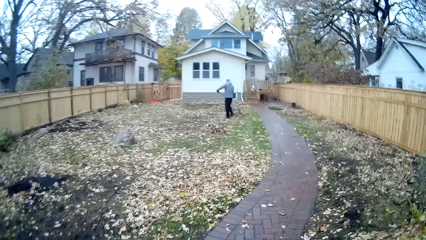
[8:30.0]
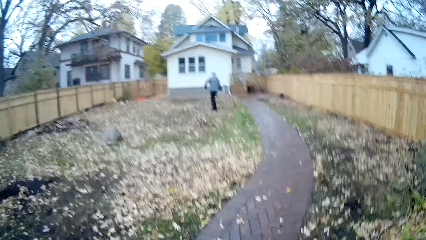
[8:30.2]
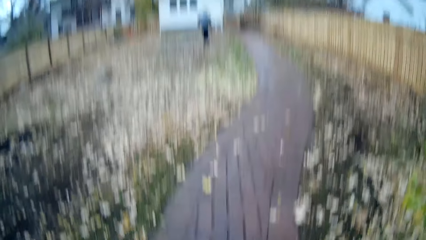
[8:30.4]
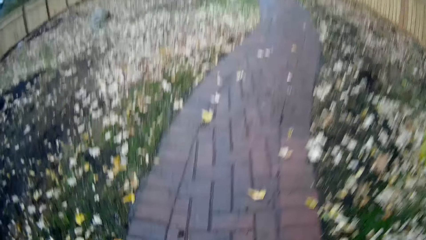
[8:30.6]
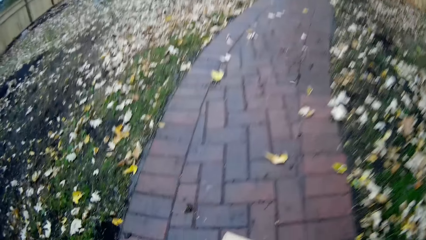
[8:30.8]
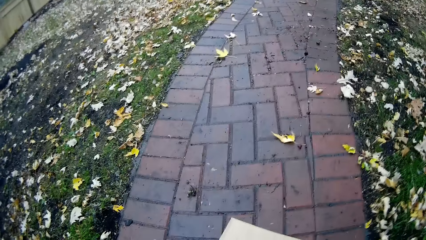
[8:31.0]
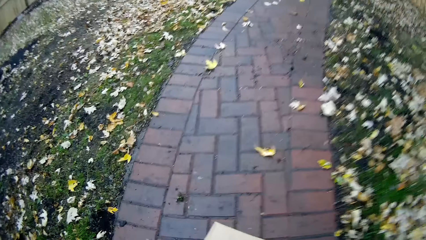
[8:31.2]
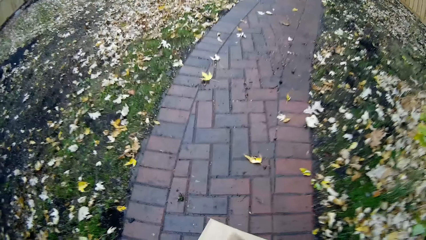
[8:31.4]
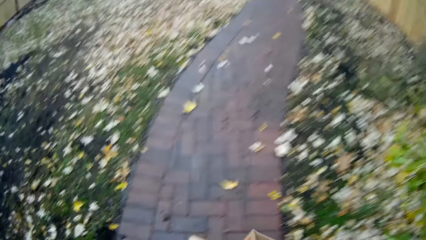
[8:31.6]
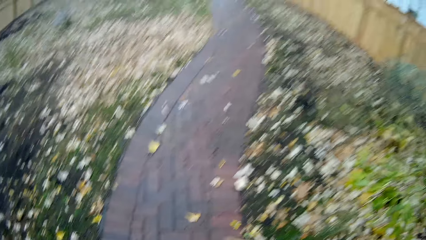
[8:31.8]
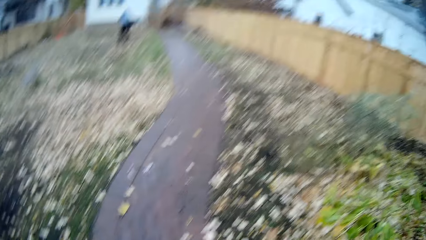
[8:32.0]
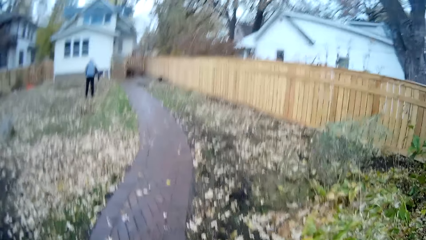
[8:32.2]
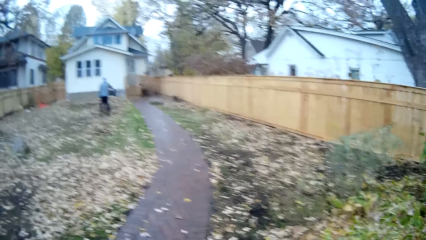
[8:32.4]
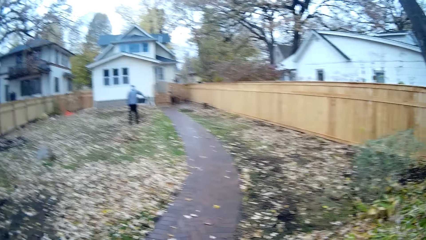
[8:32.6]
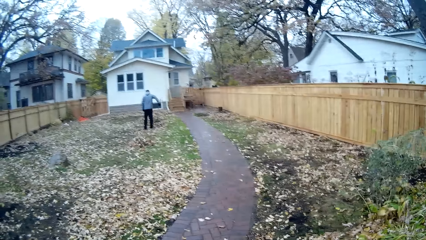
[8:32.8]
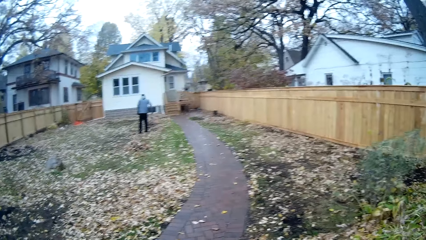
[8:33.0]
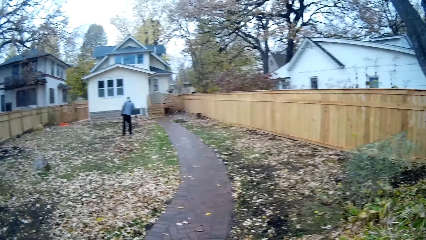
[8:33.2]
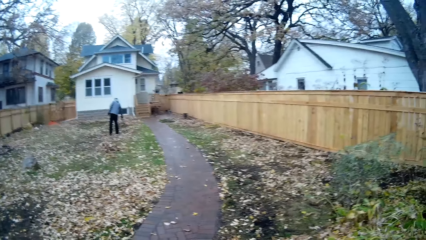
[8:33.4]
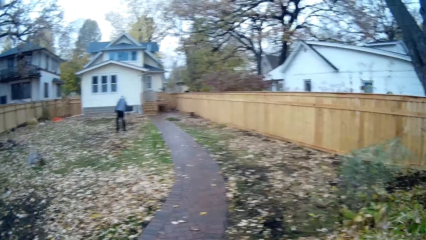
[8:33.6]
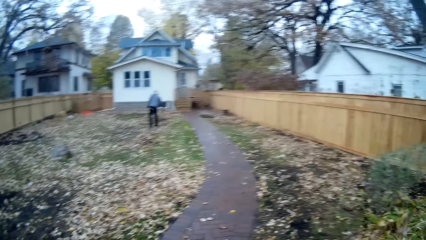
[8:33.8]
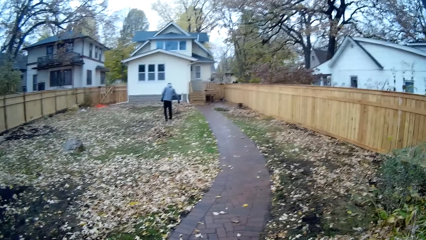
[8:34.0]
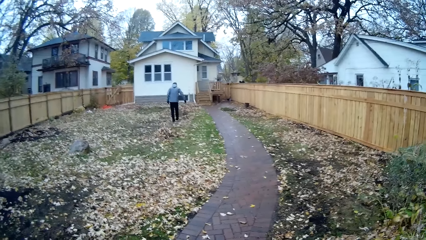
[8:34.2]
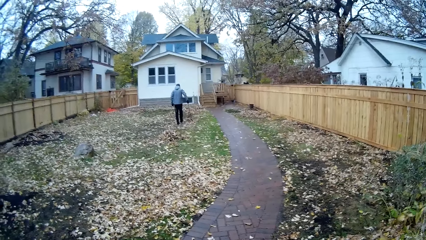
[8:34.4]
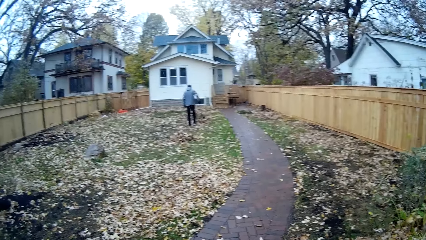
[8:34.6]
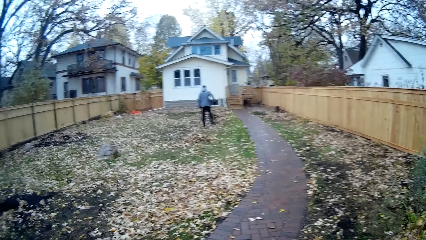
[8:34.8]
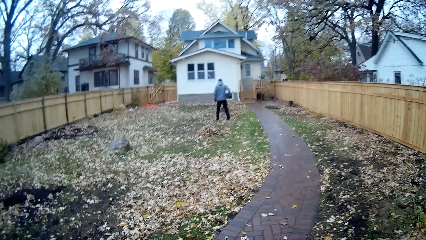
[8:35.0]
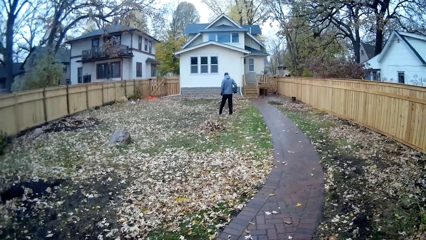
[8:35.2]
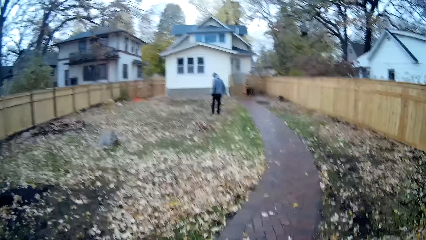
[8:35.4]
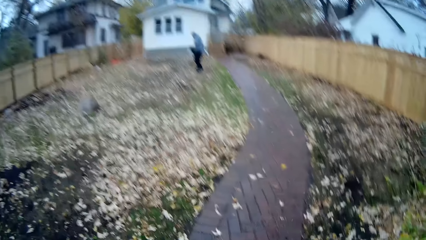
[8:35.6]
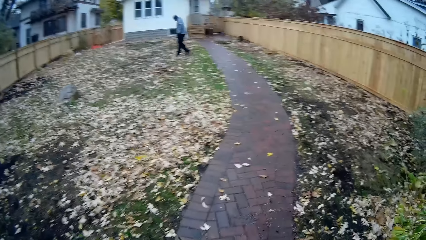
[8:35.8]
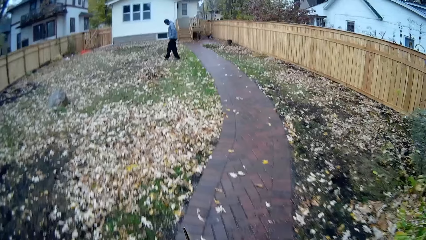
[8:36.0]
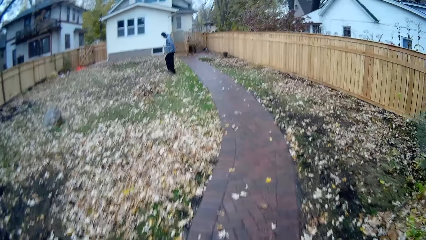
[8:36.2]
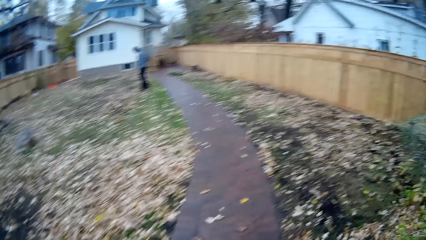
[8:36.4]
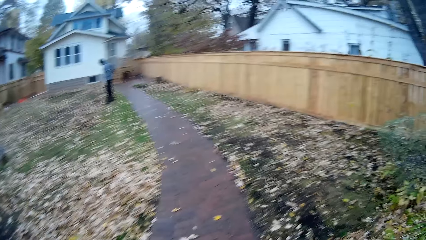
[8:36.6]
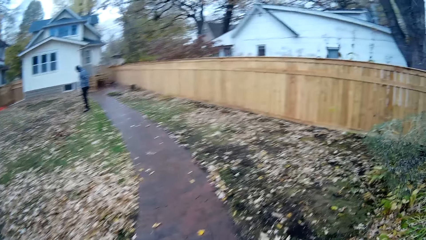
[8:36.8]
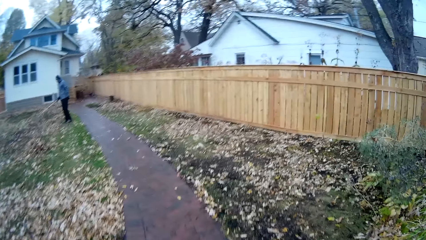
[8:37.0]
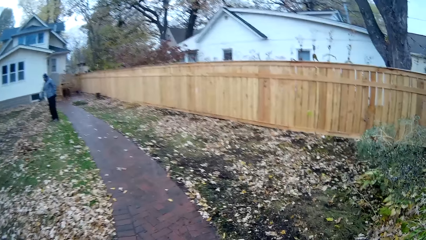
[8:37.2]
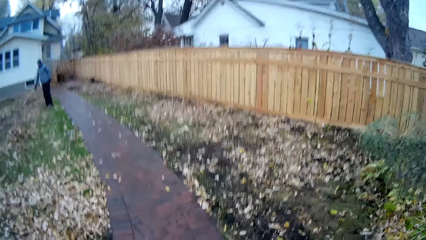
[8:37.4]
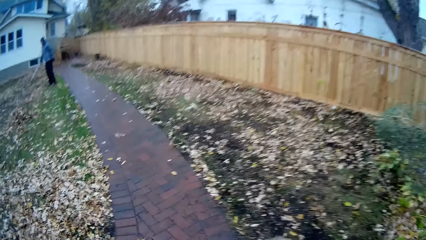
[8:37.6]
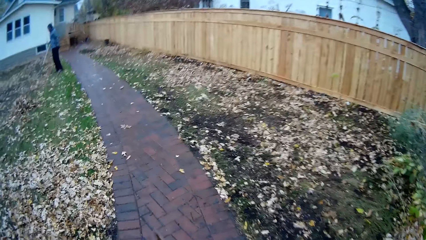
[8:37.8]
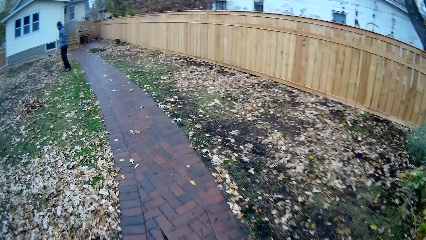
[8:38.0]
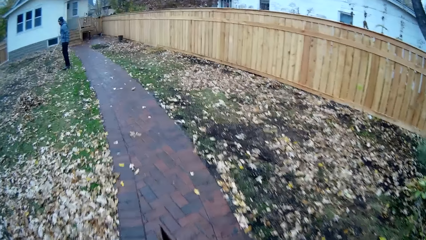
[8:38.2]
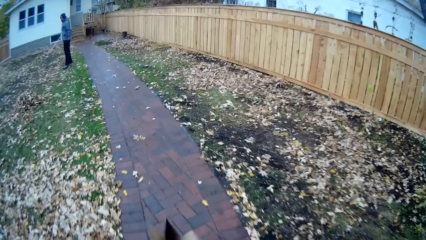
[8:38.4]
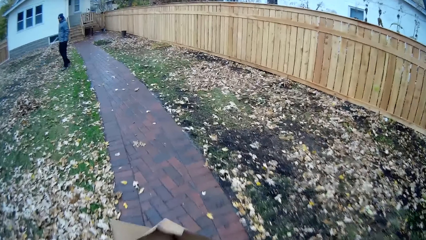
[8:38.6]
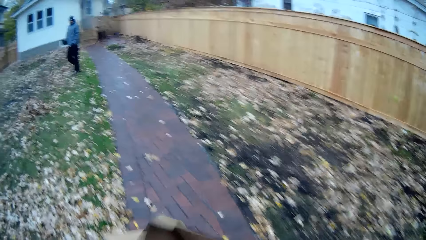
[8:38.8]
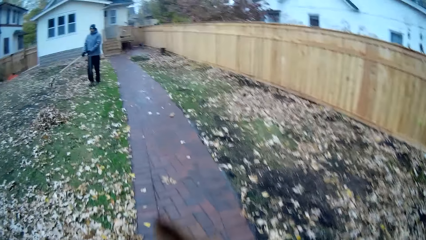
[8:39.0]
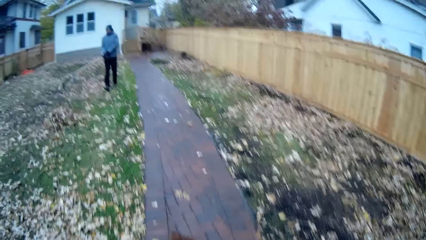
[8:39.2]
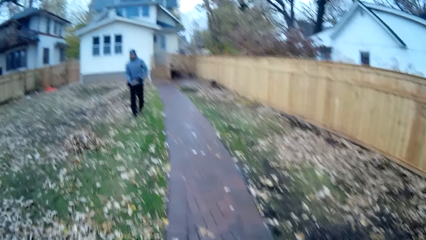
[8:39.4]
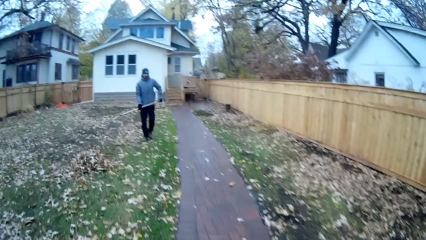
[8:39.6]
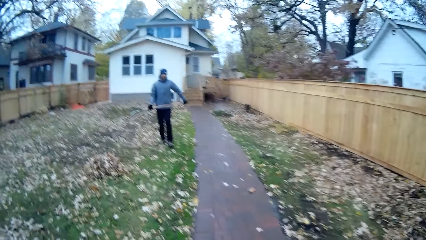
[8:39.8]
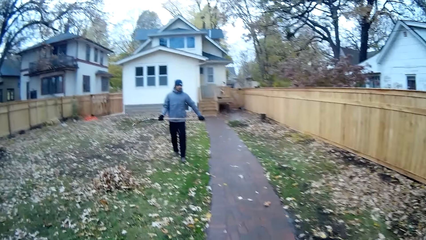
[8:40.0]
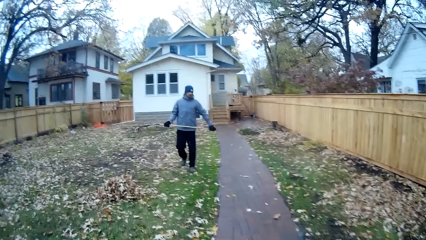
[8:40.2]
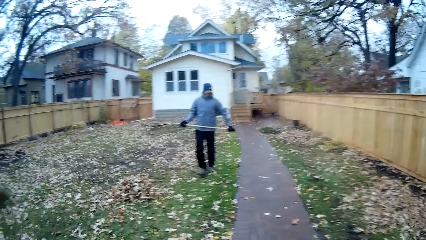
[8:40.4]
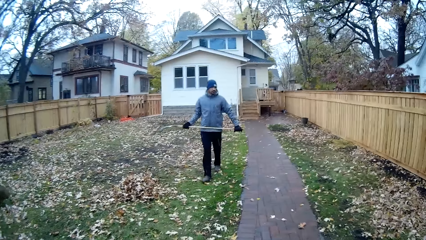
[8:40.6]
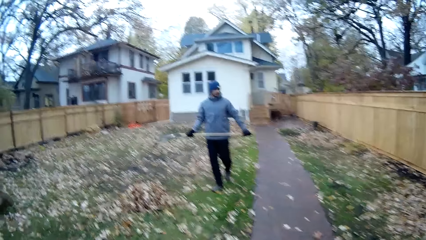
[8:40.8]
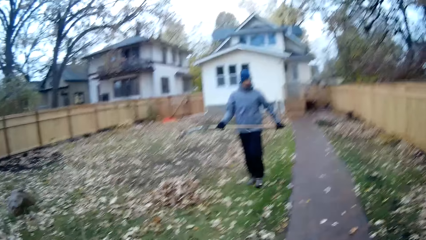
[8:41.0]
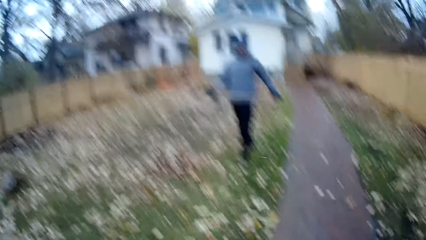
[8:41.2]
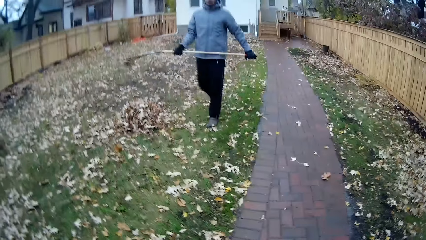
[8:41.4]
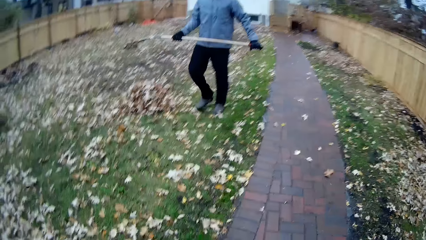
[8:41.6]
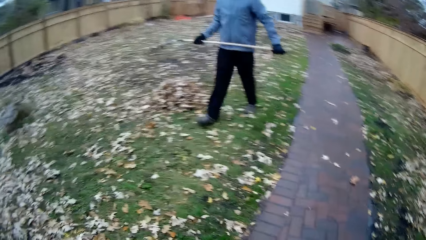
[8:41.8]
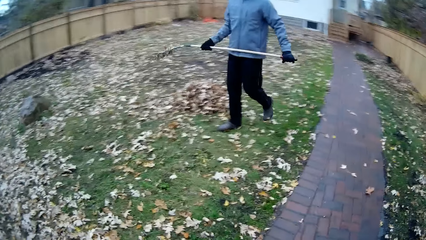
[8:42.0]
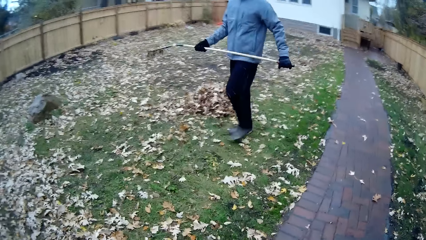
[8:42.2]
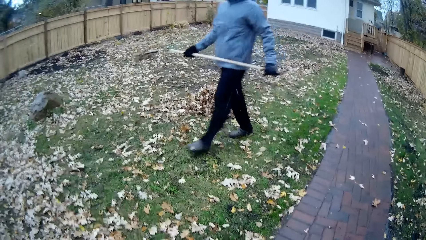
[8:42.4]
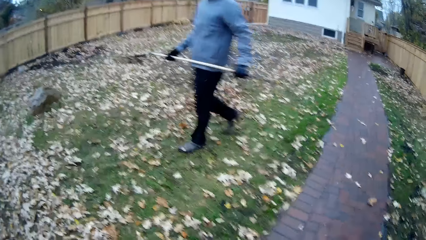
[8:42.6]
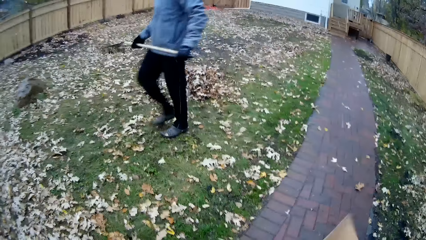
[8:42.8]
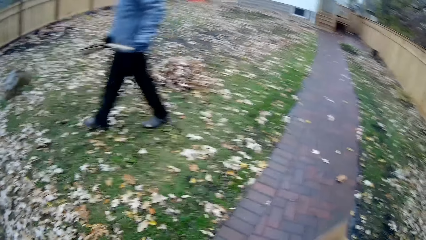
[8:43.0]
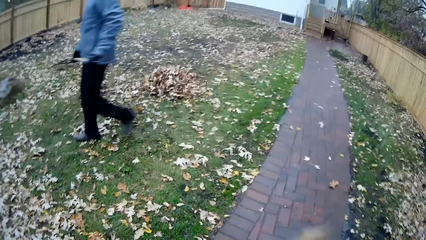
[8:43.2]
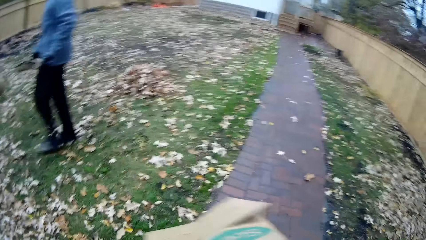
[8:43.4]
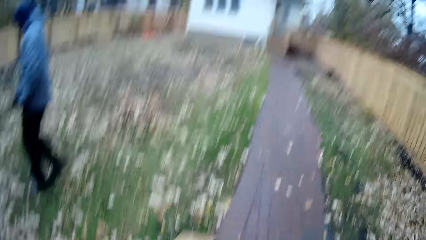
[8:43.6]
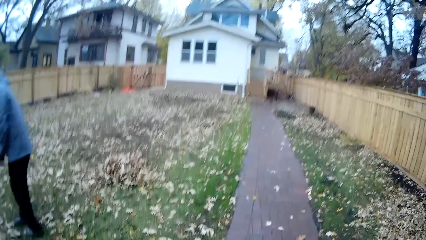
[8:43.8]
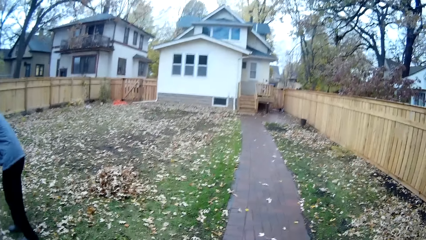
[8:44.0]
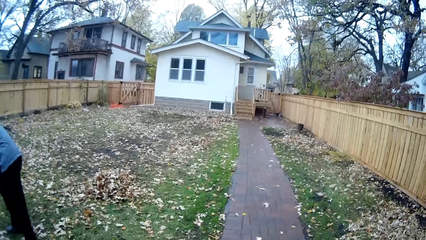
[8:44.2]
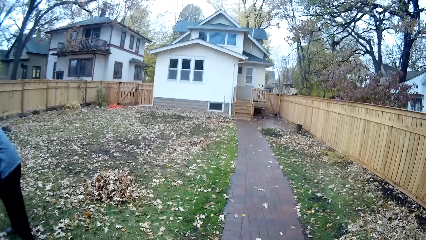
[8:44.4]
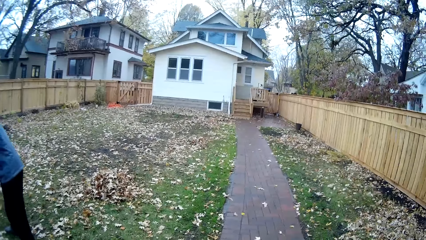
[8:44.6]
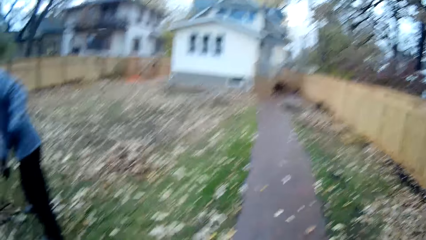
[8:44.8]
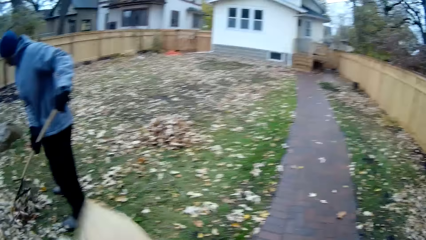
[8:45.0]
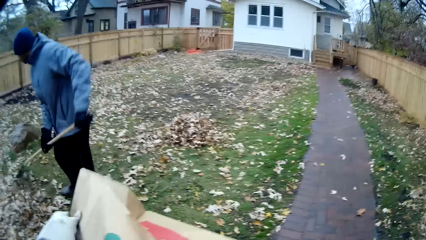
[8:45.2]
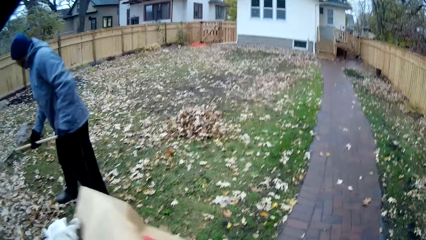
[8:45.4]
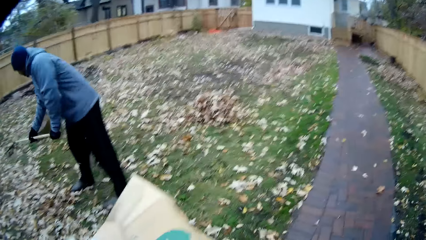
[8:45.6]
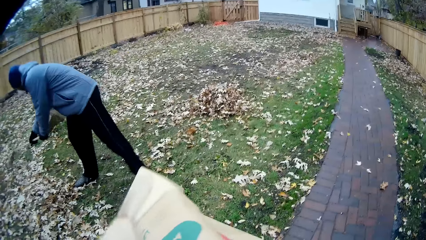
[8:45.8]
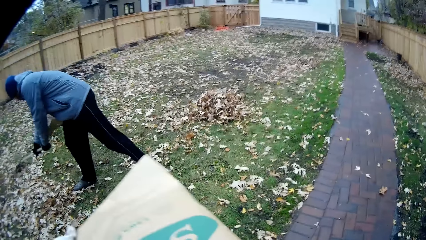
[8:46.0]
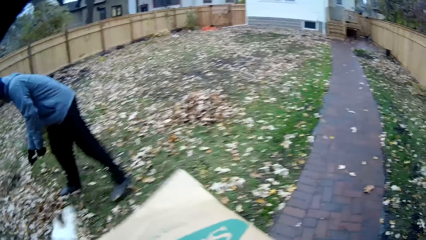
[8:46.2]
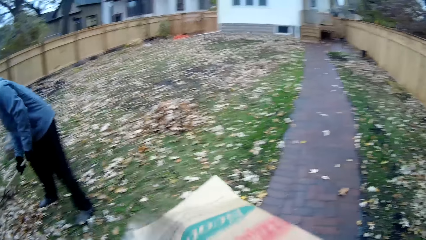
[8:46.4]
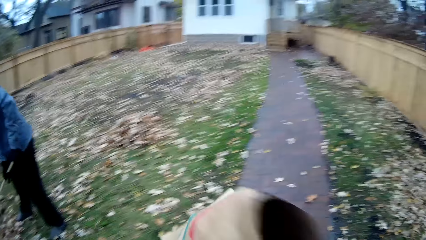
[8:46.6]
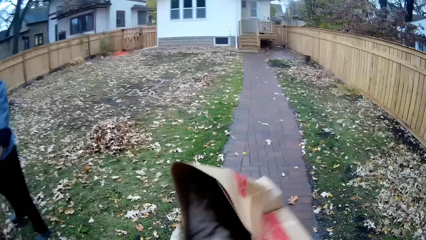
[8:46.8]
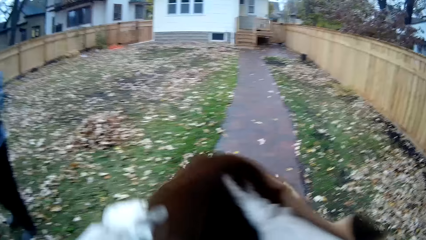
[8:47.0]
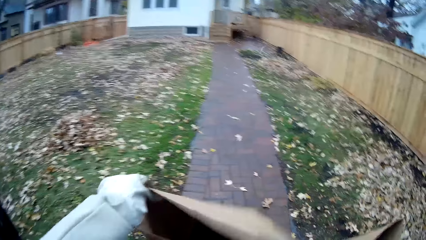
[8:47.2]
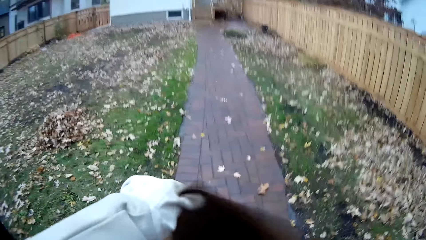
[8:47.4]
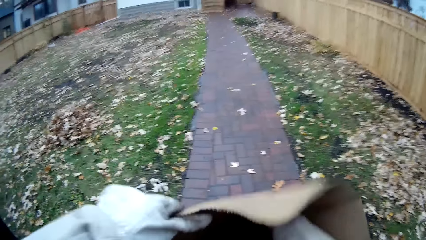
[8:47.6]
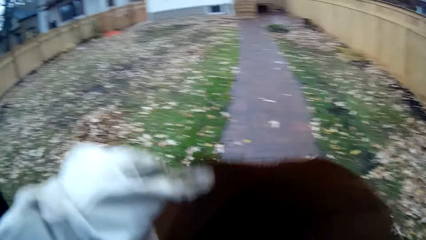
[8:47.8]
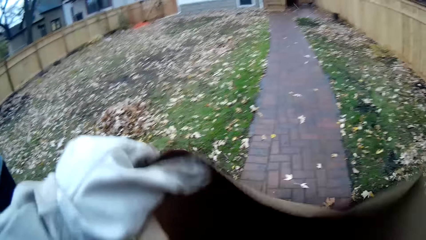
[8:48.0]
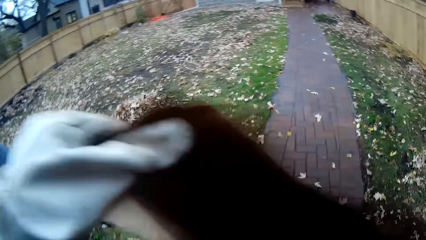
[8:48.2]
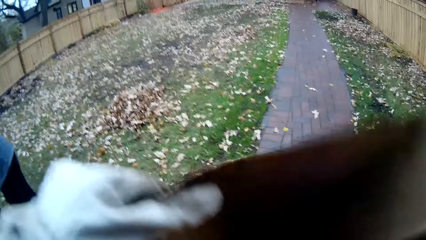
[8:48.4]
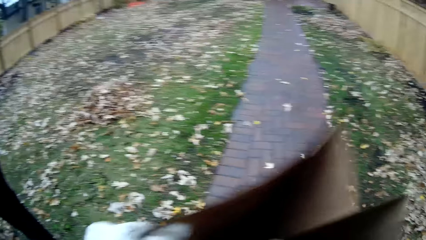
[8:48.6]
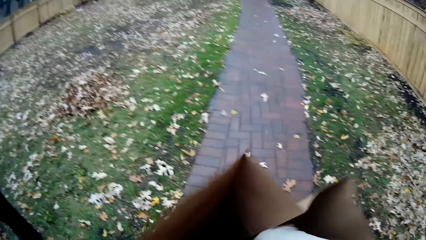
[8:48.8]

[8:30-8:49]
The camera wearer picks up a paper bag from the ground with his right hand. A man drags the trash with the rake. The camera wearer opens the paper bag with both hands. The man gathers dry leaves on the ground together with the rake in both hands. The camera wearer holds a trash bag.
